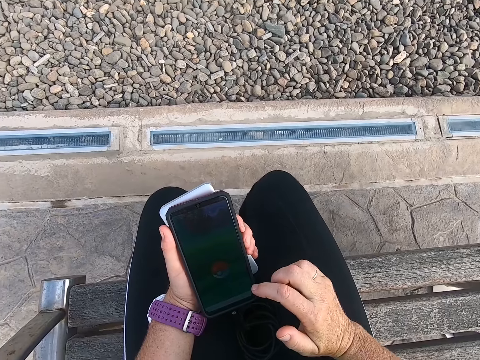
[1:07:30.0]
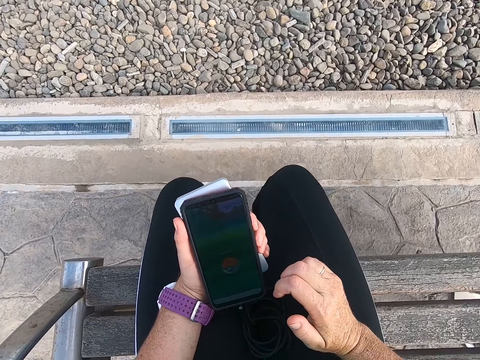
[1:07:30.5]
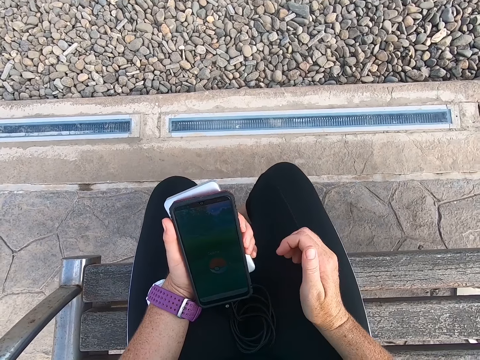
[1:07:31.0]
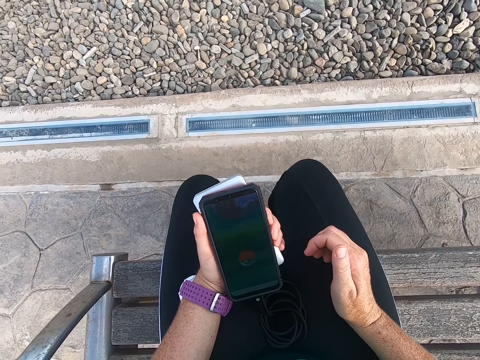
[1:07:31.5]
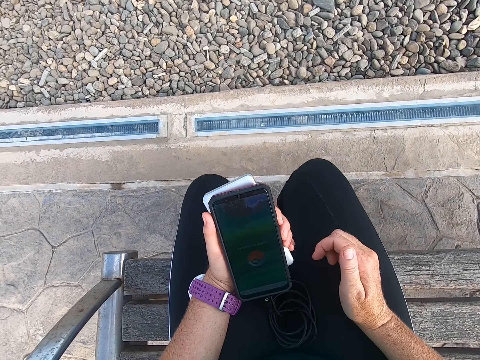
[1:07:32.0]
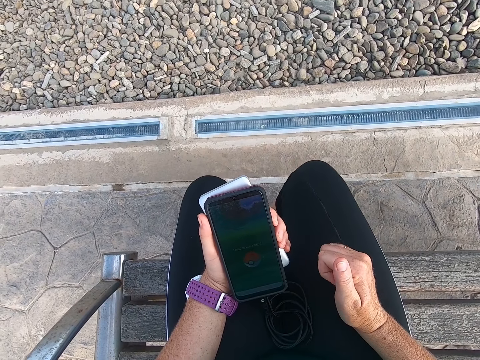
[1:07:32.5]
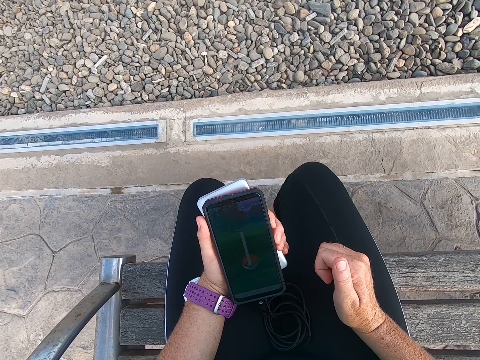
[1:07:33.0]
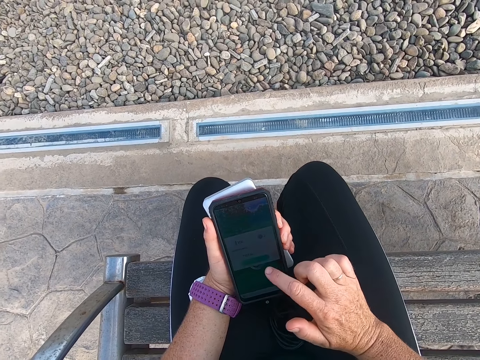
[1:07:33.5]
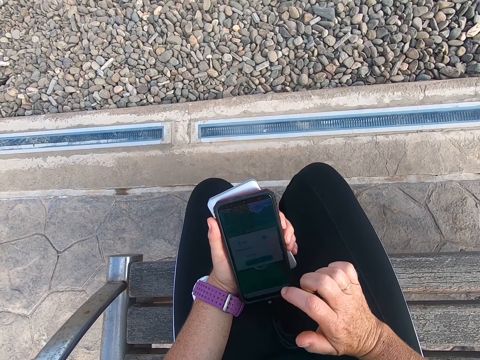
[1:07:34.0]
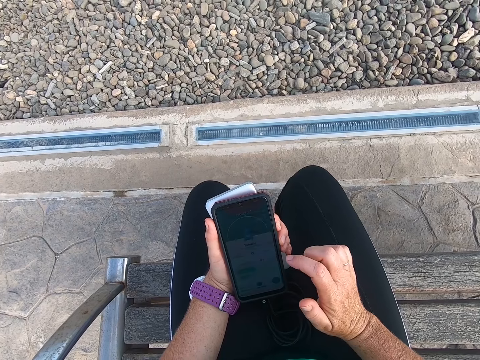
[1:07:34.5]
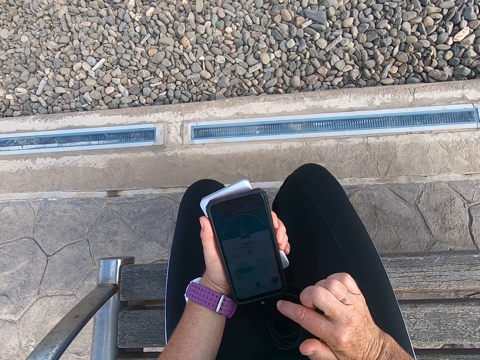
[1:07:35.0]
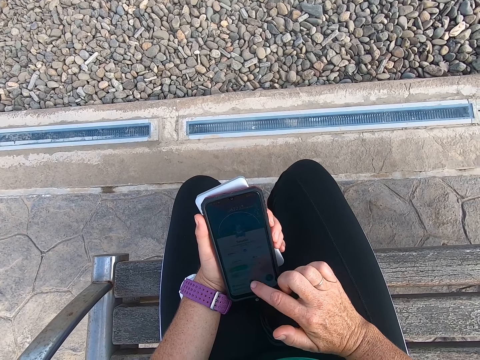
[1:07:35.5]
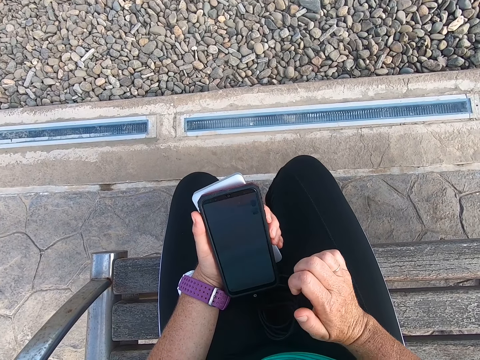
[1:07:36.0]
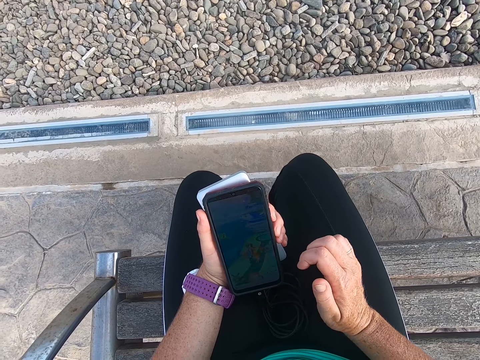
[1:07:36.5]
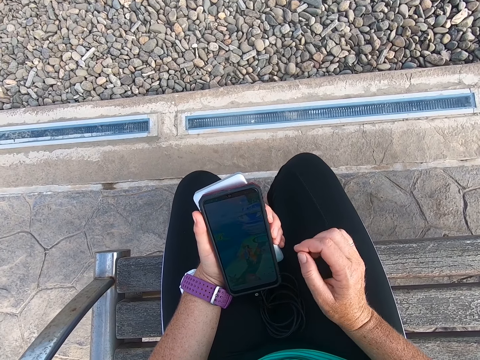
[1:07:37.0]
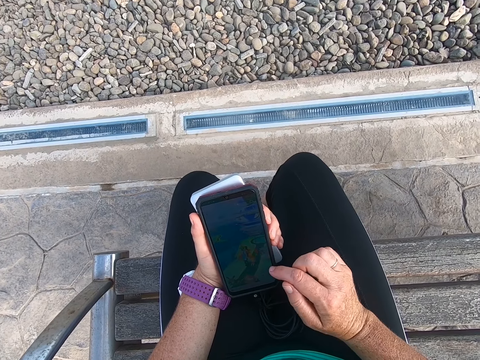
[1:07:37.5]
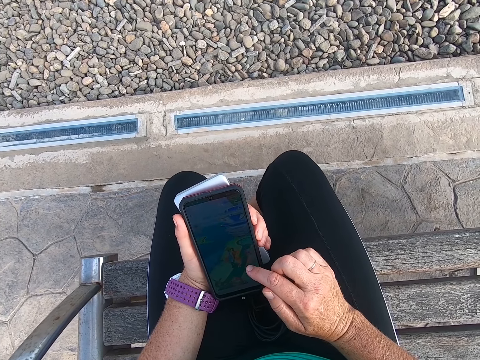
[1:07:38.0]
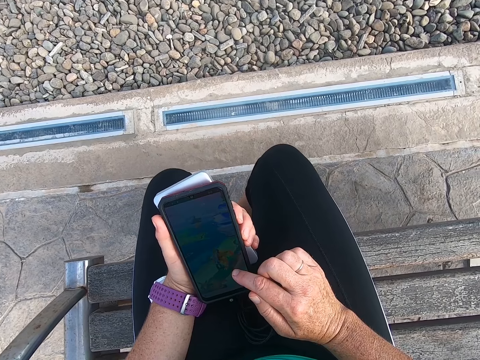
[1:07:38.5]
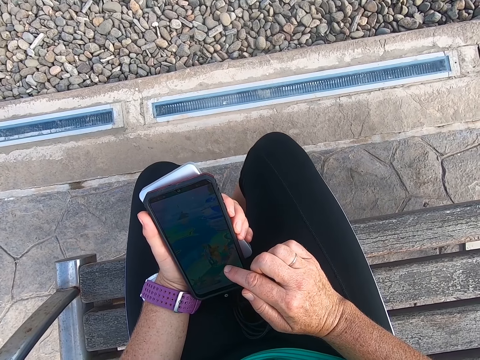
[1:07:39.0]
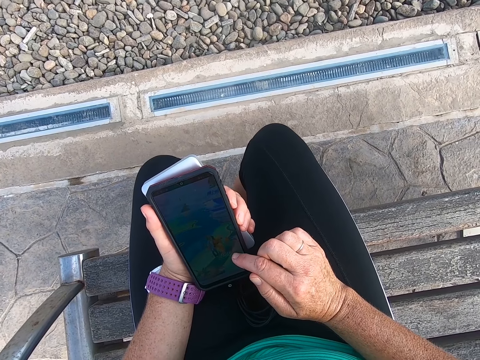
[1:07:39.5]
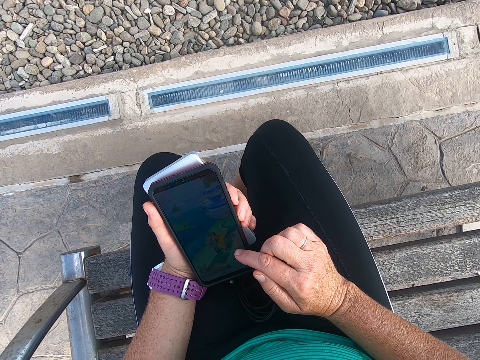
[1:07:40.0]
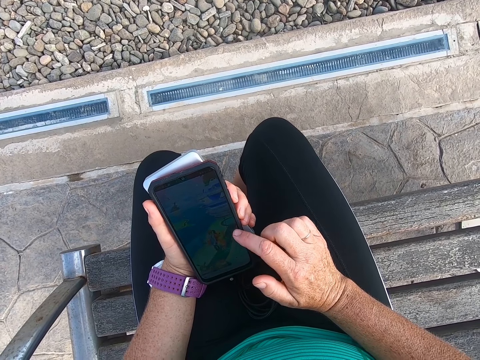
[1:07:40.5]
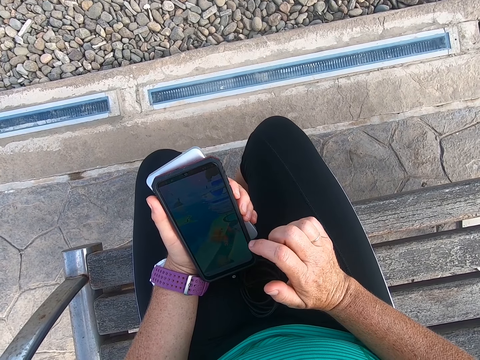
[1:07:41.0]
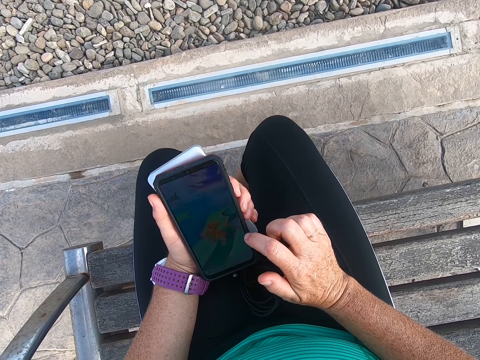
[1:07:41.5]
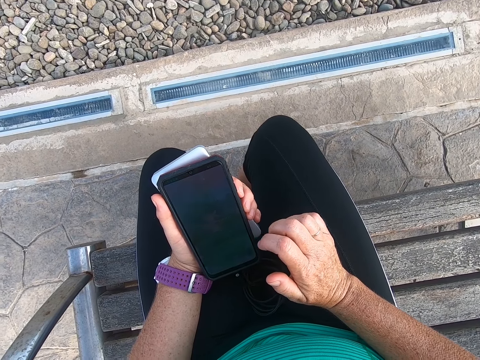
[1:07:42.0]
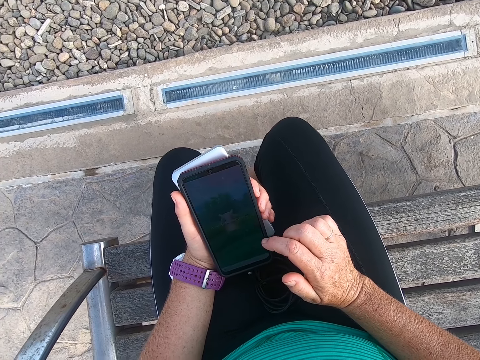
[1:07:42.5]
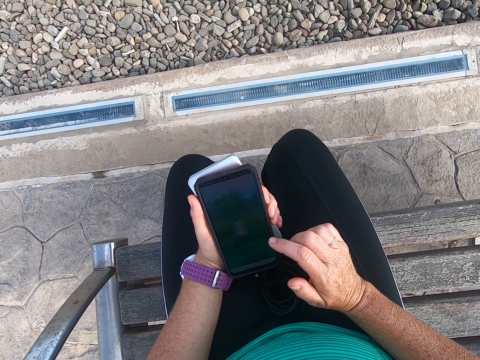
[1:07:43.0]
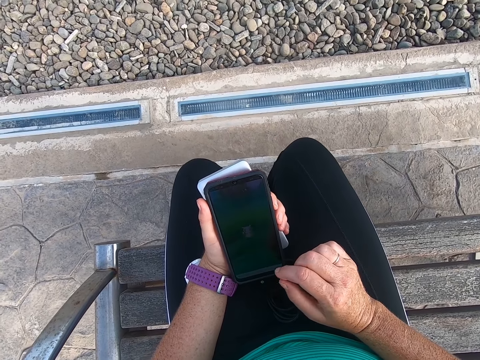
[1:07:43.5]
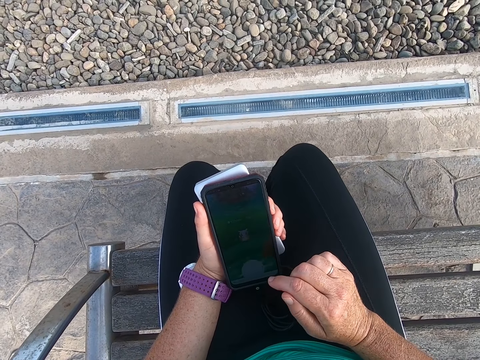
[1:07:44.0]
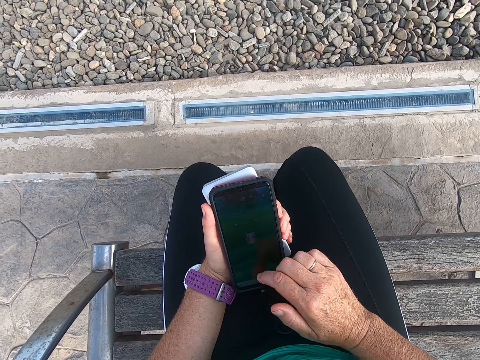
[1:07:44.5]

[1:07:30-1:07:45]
The camera wearer plays the game on the cell phone.

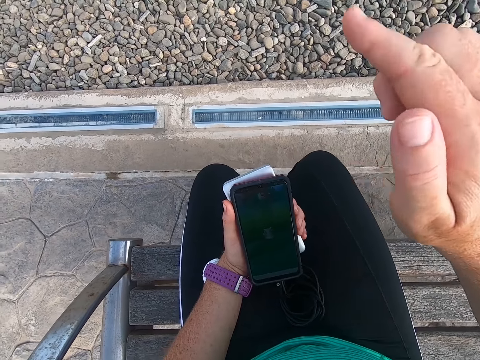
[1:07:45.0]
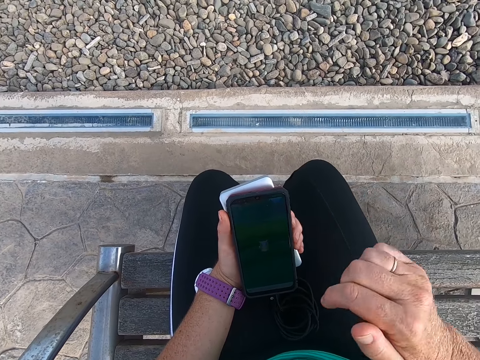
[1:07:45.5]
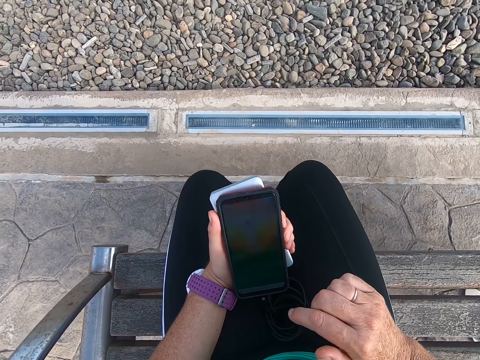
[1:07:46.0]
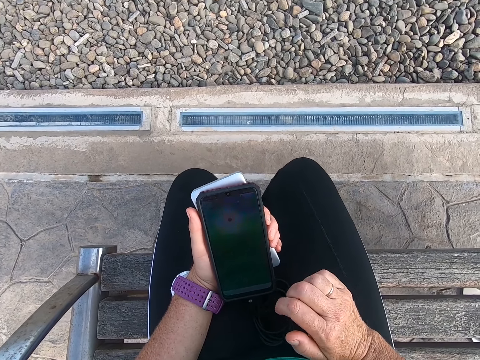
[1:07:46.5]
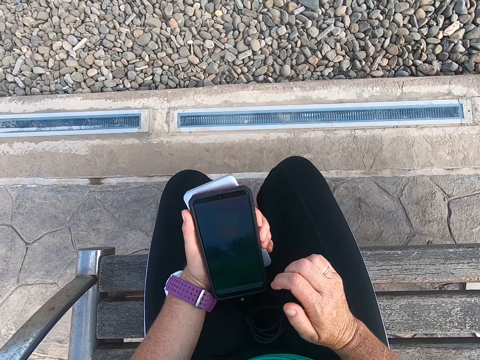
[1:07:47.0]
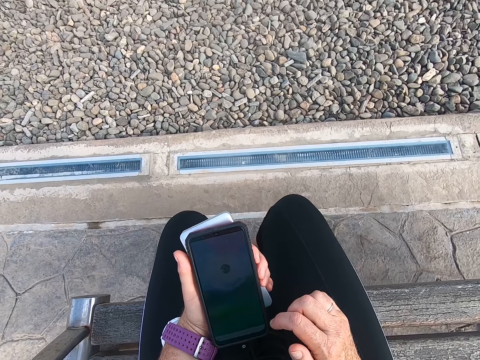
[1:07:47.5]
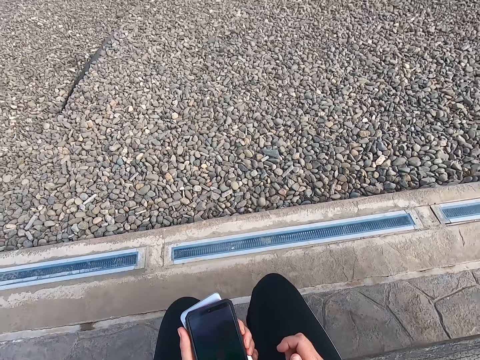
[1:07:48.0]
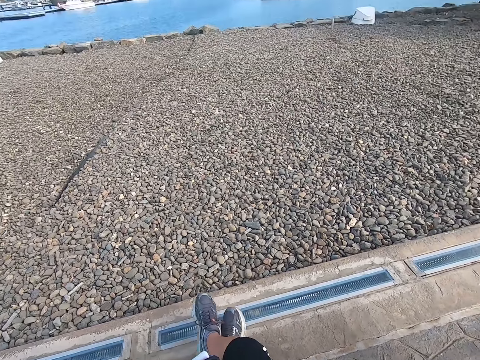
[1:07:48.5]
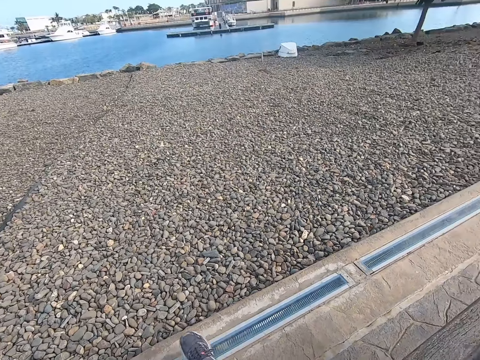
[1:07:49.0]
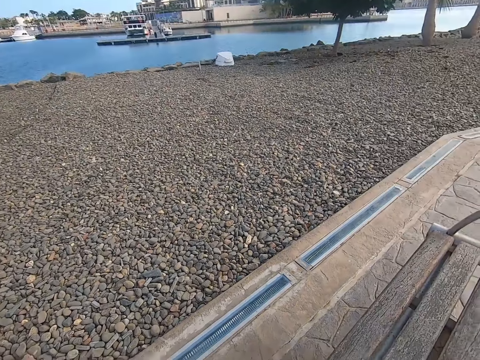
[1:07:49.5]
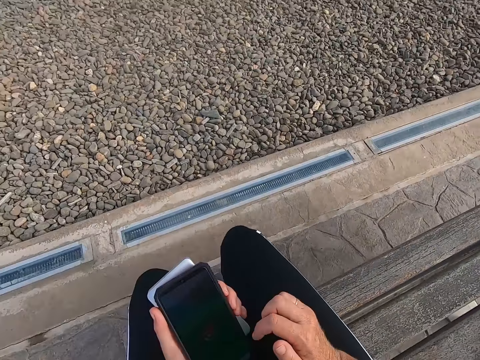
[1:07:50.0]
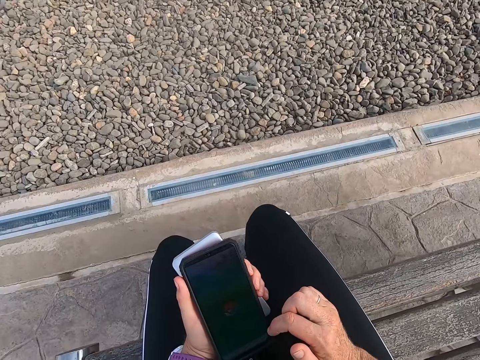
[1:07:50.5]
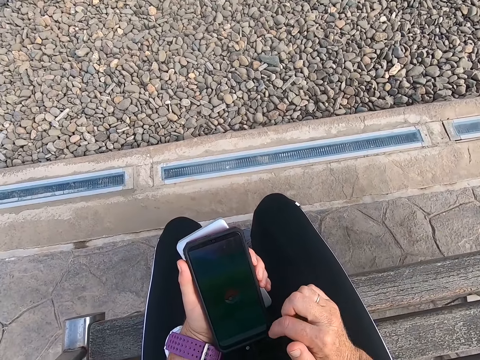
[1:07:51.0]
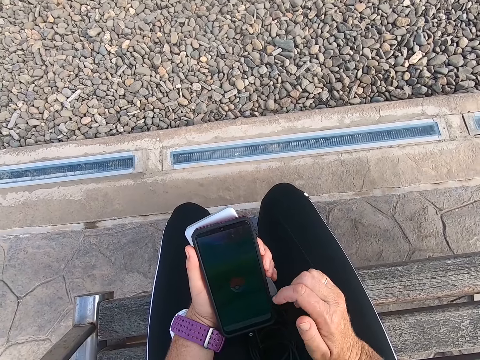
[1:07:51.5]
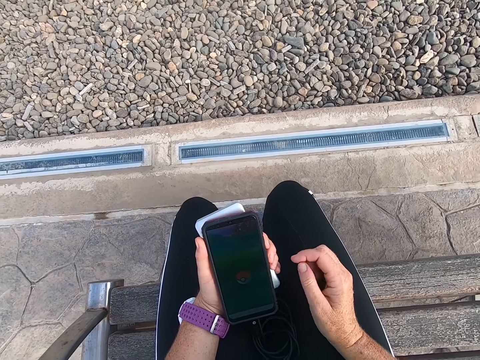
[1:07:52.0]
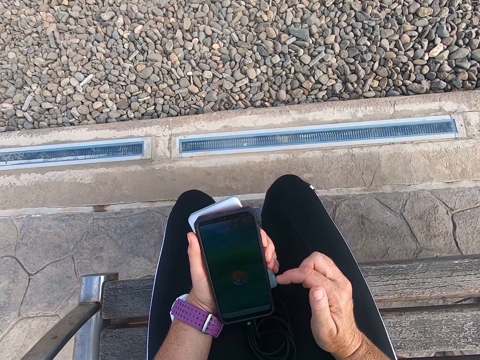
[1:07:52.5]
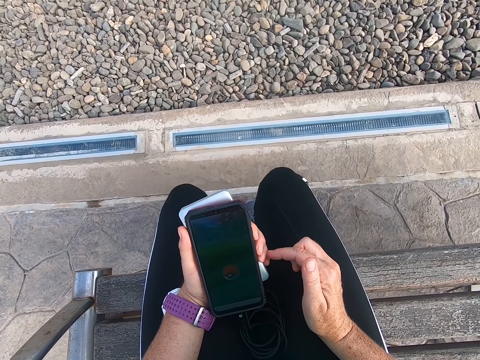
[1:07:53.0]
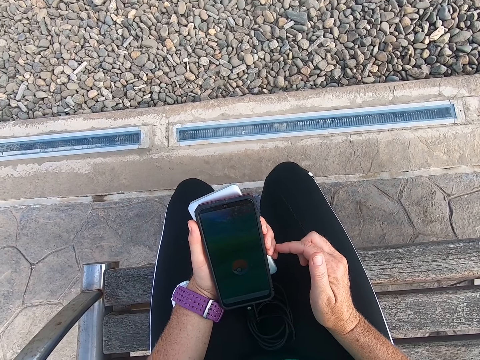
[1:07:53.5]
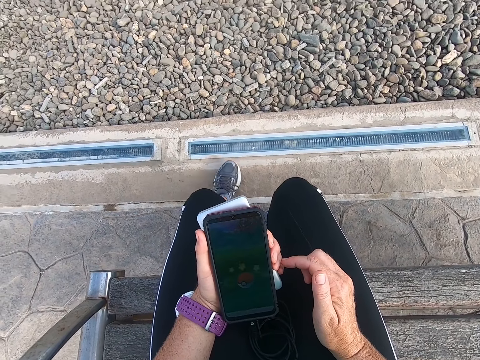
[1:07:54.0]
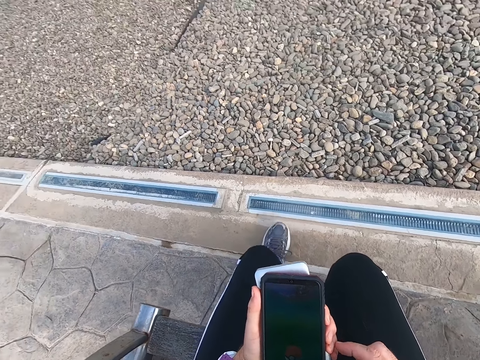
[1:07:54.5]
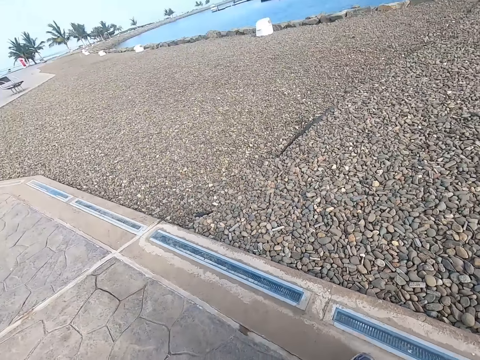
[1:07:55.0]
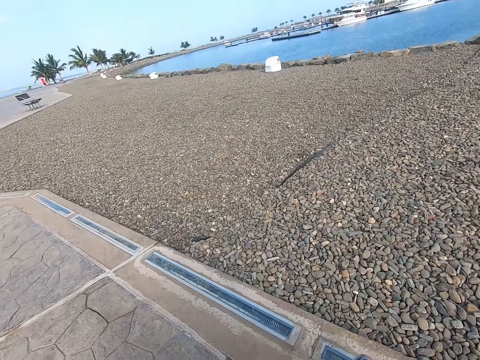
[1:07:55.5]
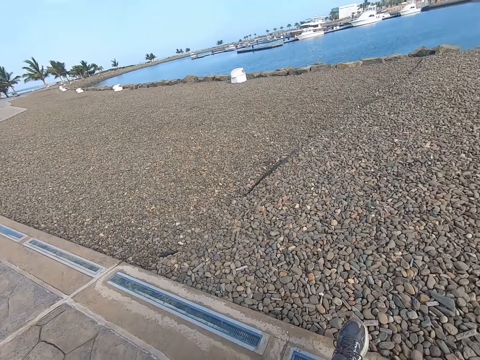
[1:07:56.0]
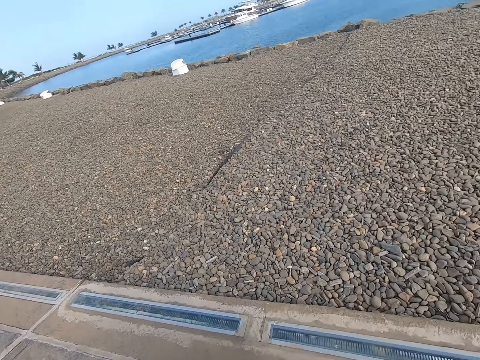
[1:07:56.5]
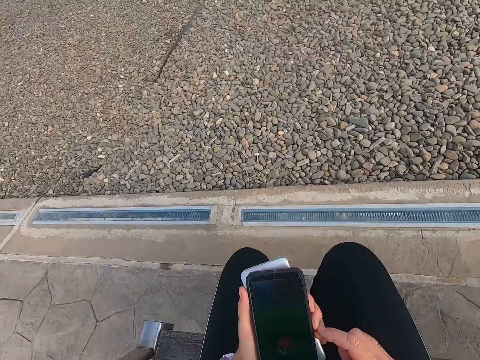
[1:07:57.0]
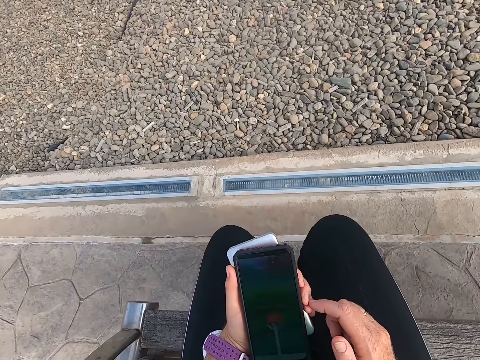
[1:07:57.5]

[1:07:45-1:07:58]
The camera wearer looks around. They operate a phone. They look around a park. They play a game on the phone.
